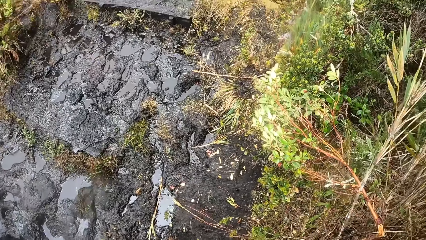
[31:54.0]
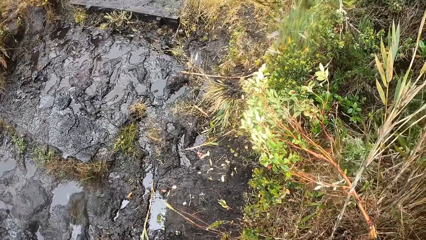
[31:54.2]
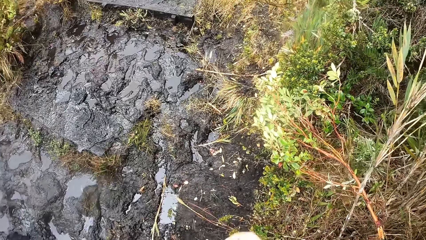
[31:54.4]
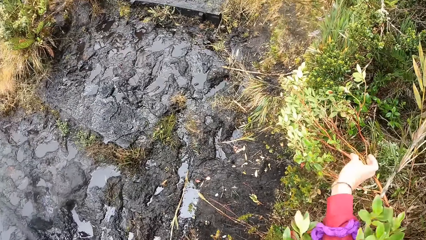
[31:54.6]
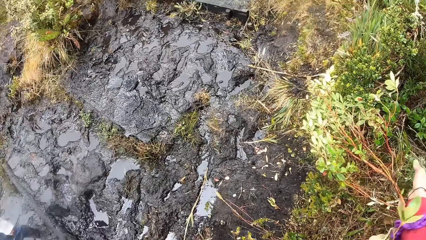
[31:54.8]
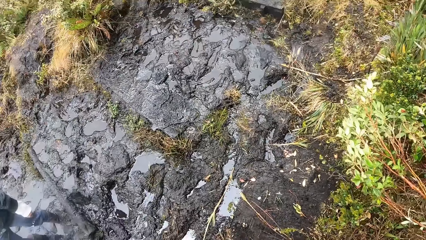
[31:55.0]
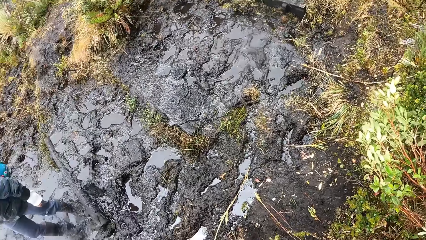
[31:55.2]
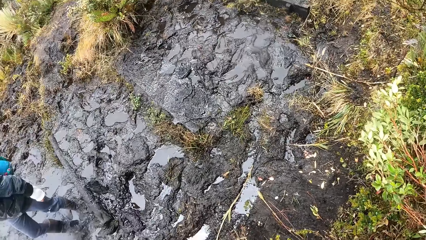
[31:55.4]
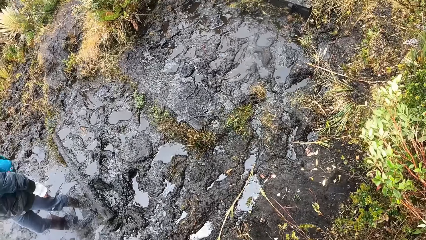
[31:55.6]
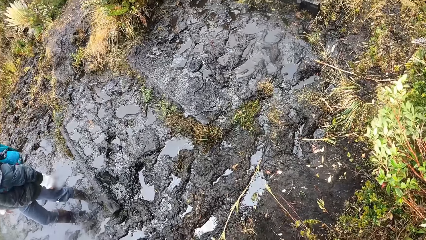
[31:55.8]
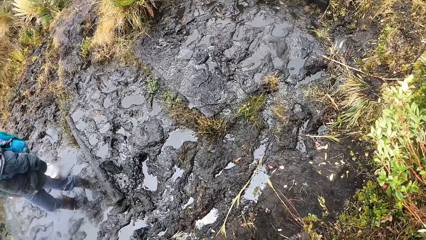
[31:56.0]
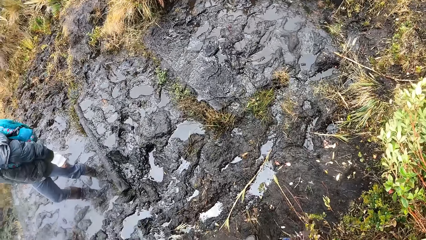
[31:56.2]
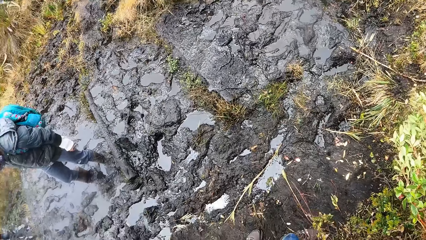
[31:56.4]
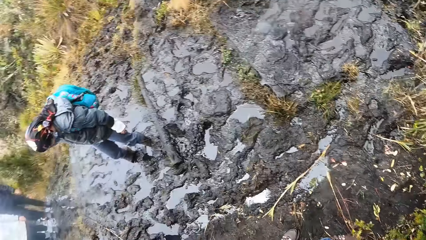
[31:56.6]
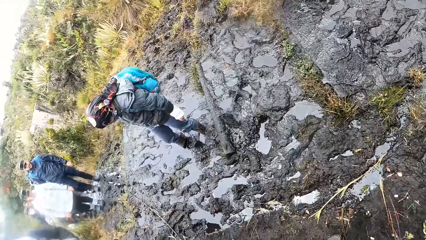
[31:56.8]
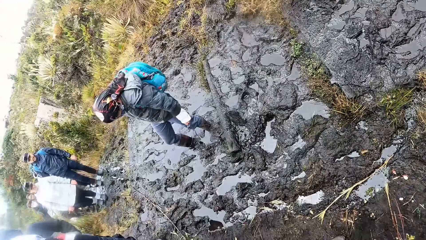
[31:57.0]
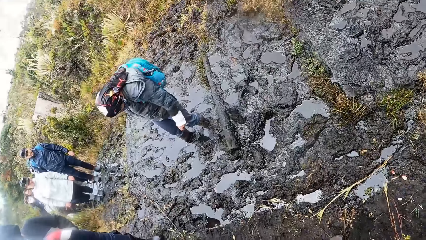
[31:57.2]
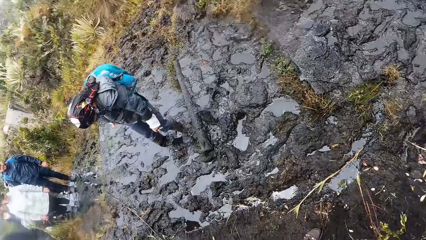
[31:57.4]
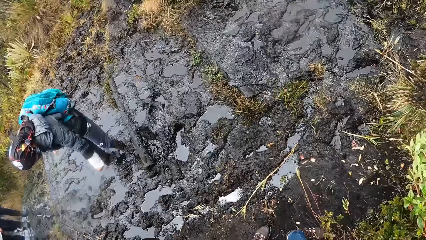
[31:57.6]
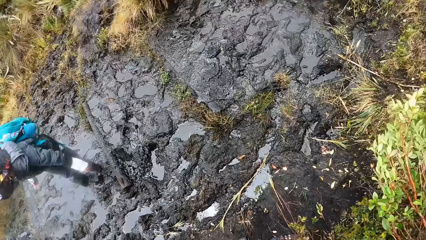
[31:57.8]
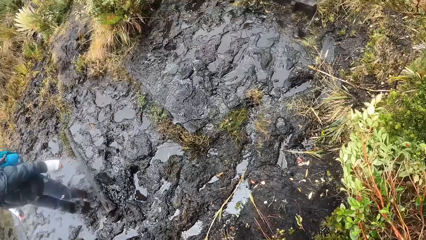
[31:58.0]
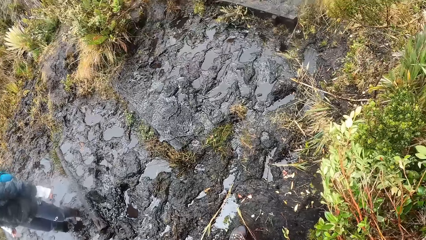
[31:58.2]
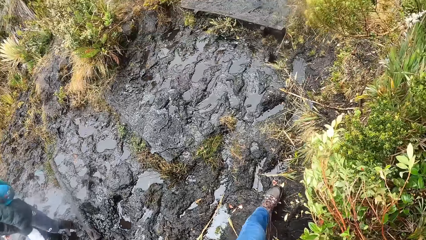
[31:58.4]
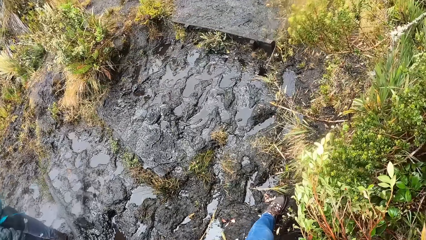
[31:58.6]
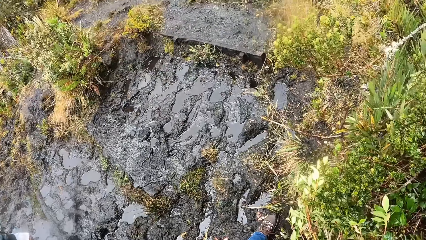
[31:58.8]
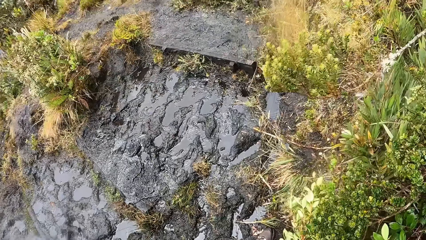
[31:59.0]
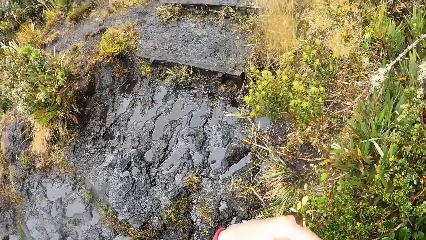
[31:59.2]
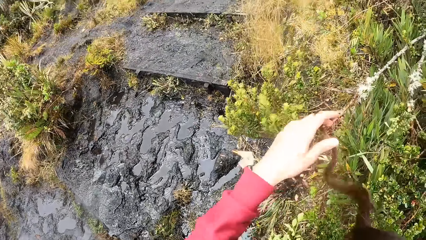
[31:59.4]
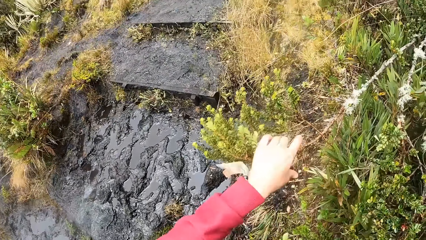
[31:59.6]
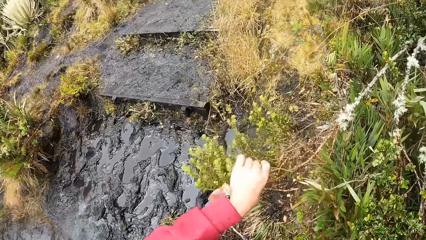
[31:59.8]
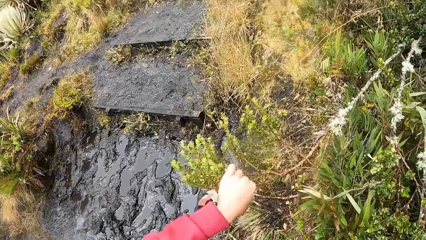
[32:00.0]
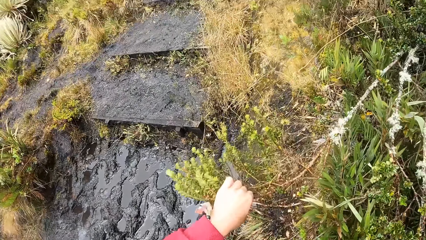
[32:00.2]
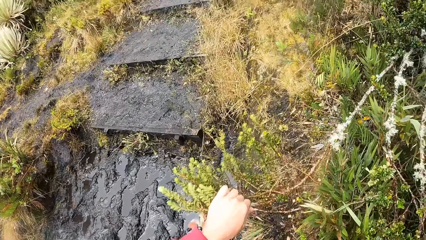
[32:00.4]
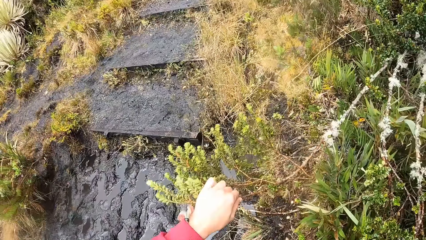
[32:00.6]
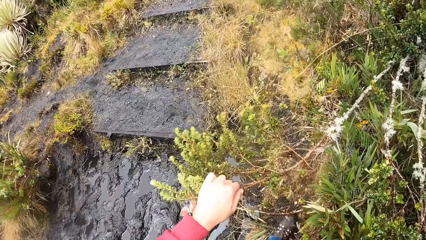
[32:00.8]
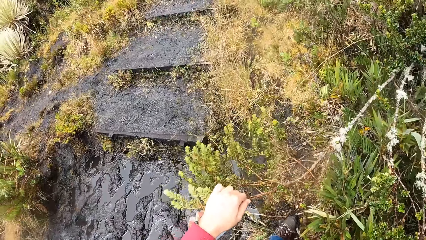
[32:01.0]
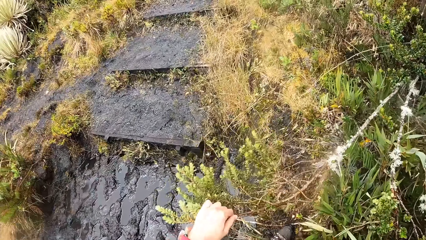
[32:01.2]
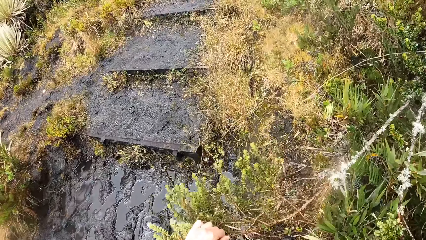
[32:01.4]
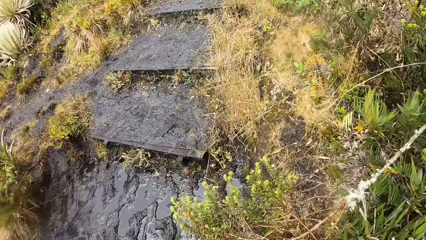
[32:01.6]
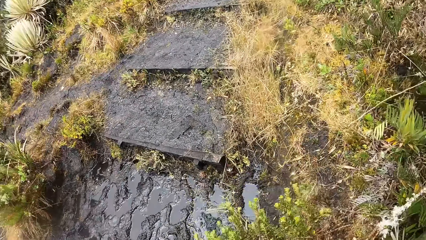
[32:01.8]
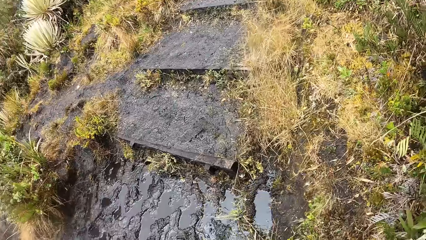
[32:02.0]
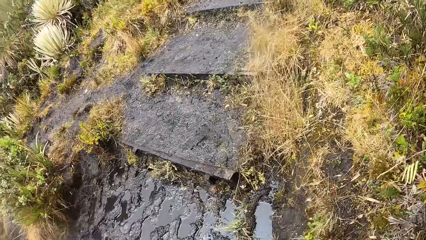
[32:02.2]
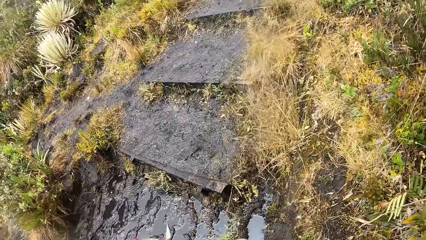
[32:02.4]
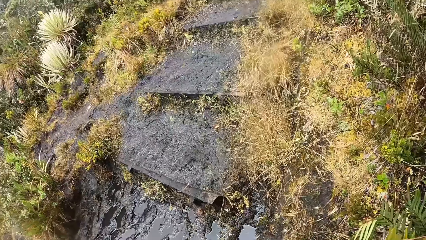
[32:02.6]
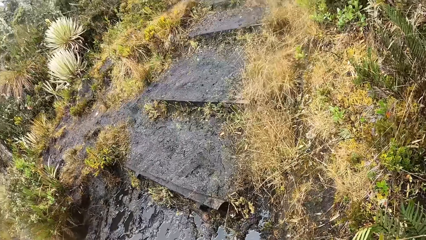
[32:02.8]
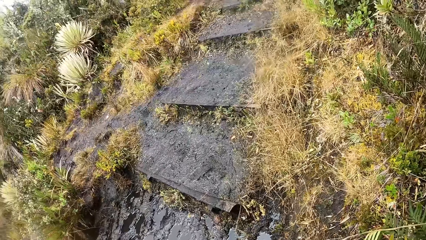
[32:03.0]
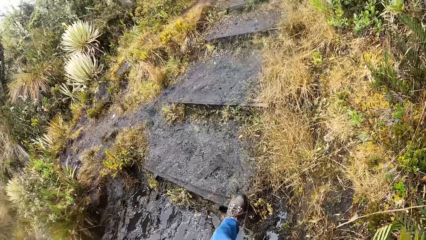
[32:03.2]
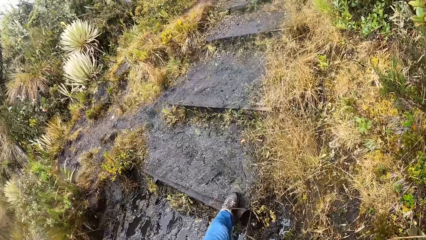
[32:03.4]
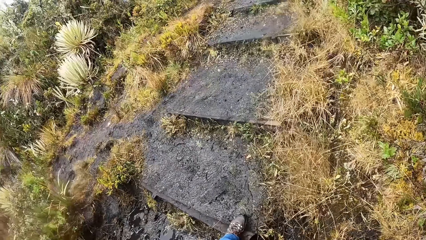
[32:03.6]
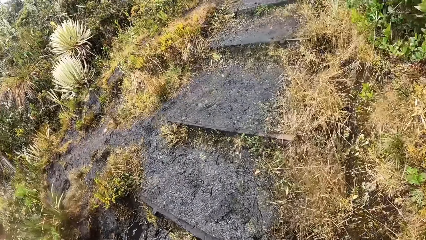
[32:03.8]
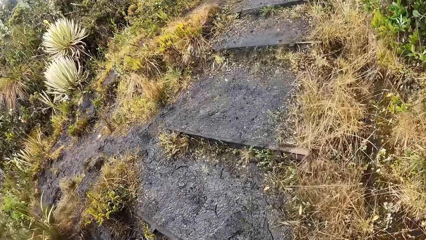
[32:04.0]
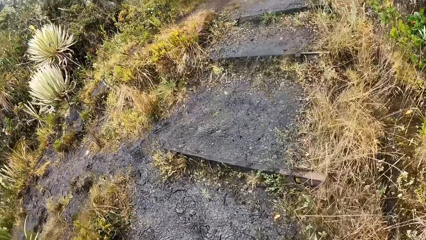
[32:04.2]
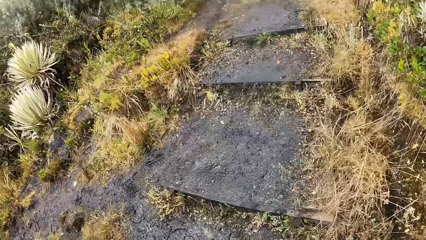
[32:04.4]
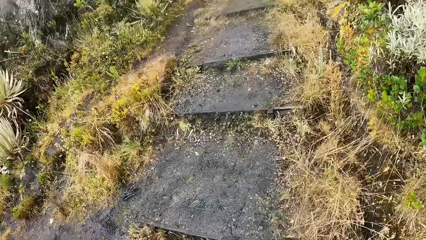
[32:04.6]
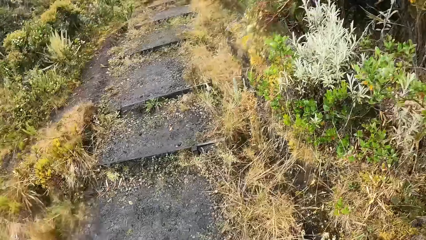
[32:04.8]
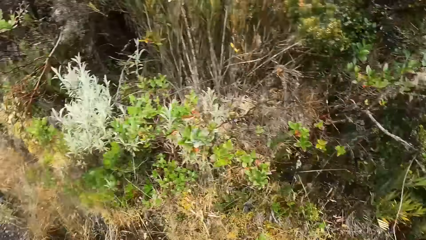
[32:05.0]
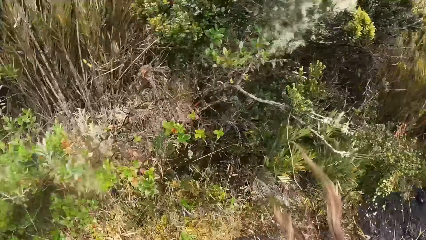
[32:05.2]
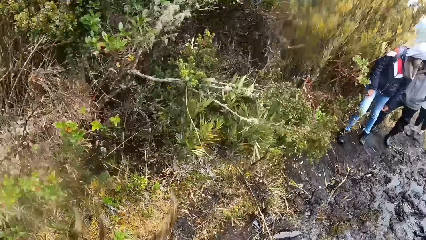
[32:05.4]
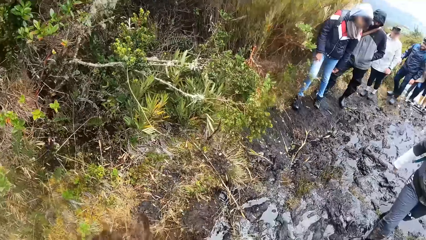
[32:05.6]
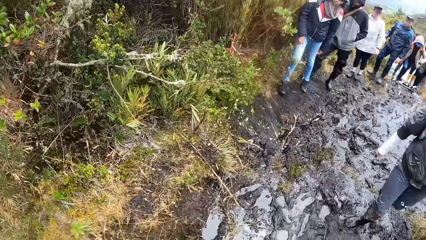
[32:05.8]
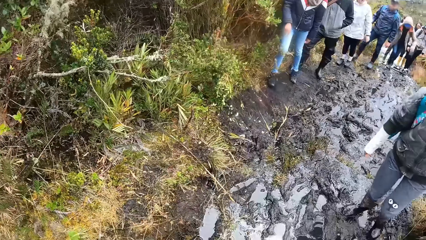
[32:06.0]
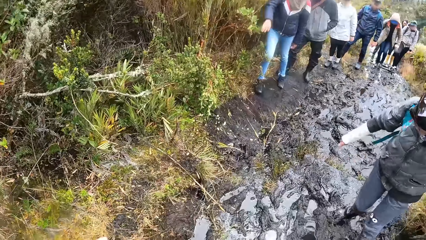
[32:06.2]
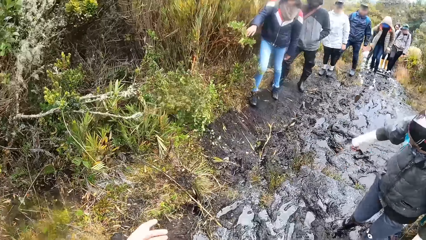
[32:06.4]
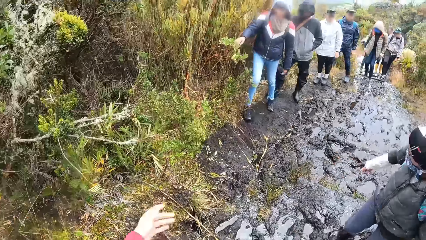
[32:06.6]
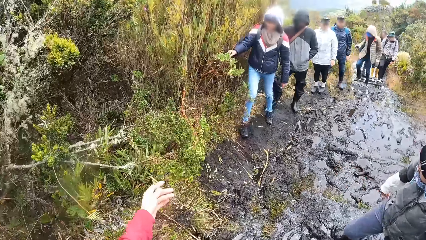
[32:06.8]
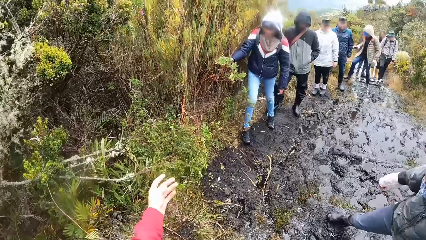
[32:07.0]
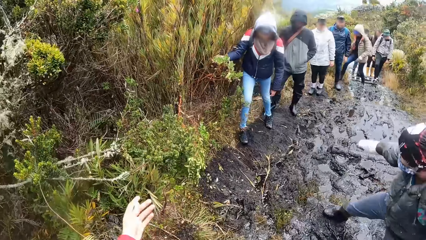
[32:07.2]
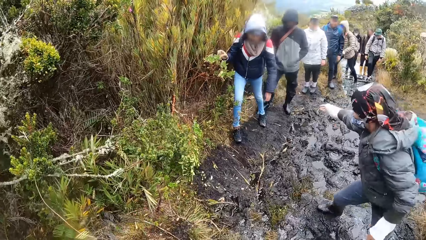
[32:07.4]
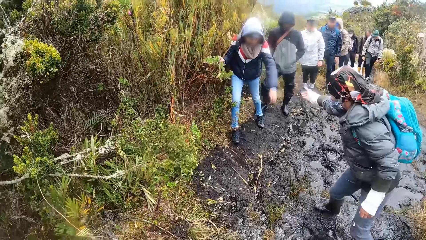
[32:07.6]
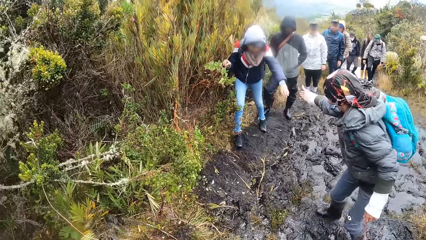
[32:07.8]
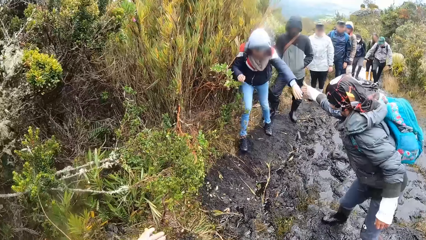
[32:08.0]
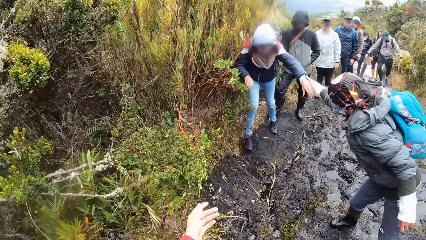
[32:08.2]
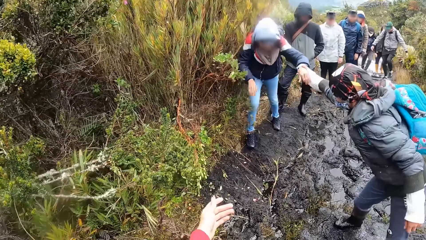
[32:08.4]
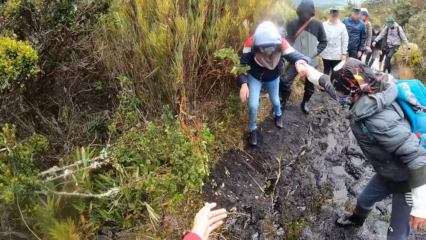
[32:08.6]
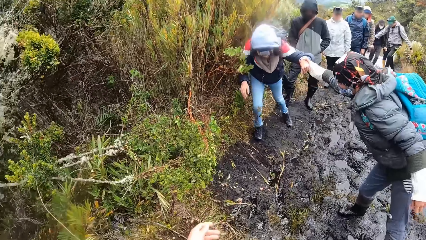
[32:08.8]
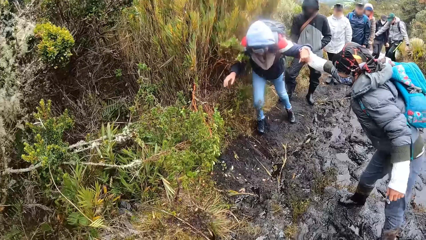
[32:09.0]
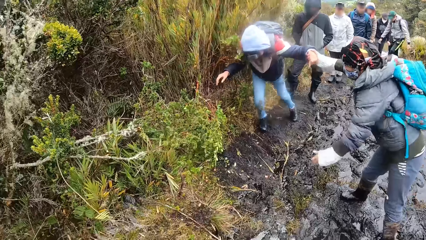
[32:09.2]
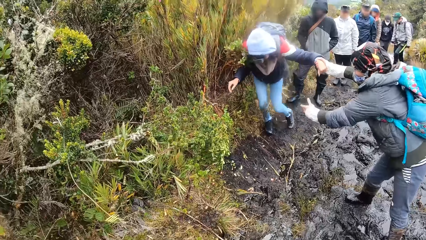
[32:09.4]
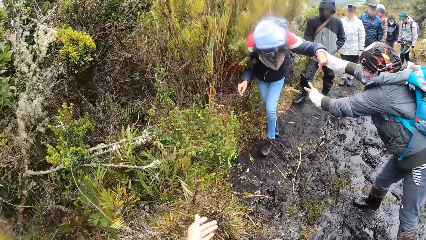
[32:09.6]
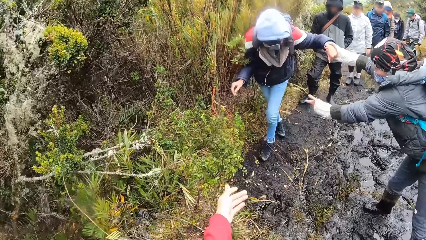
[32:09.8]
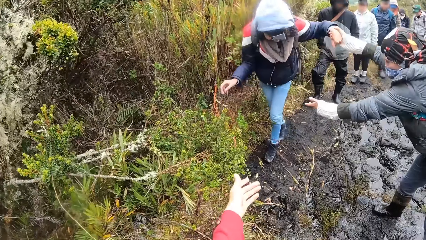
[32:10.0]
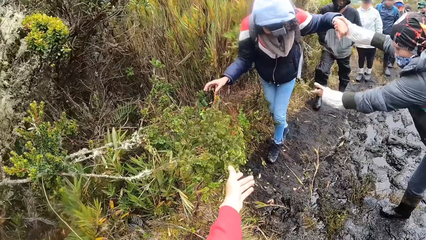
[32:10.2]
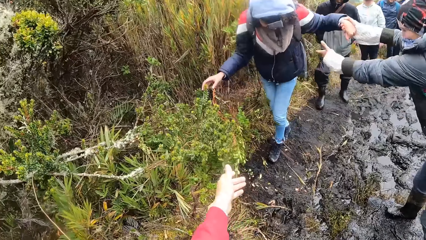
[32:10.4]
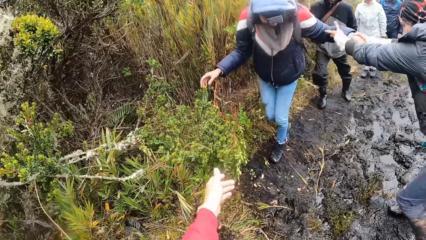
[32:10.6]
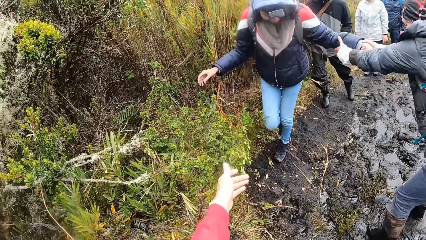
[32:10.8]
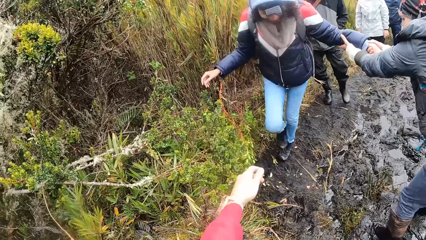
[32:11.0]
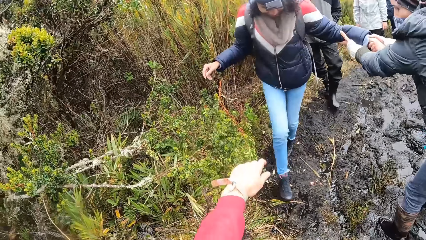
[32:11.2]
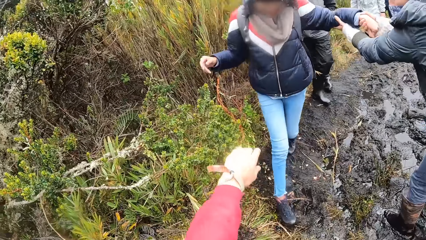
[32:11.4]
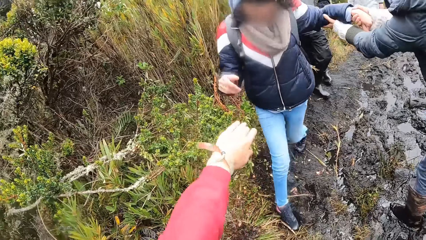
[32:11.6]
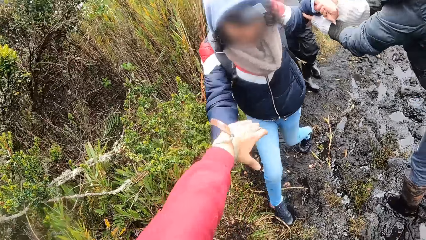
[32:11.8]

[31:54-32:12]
The camera wearer moves a tree in her path with her left hand. She holds the plants, climbs the stairs, and looks around. A woman holds another woman on the muddy path with her hands. The camera wearer reaches out with her left hand towards the other woman.
